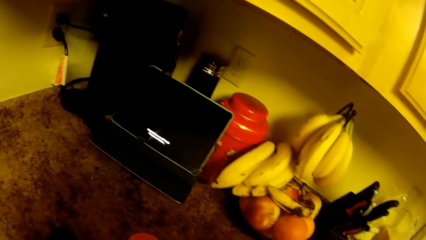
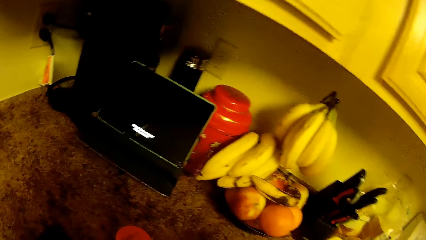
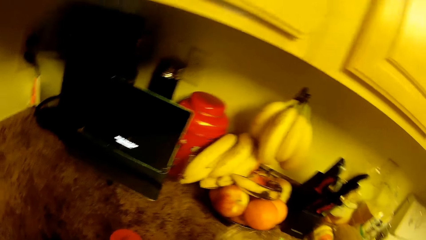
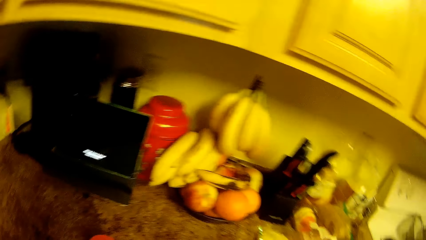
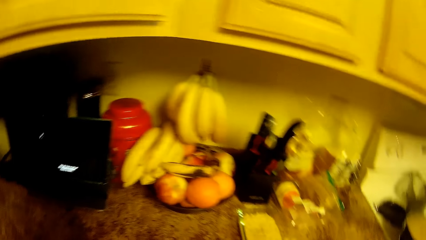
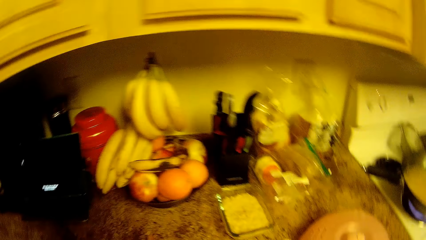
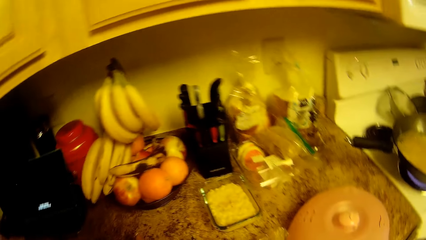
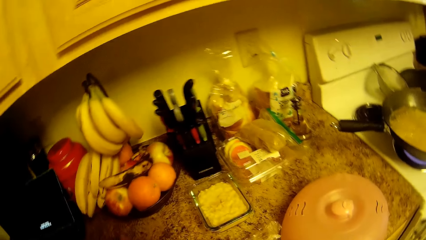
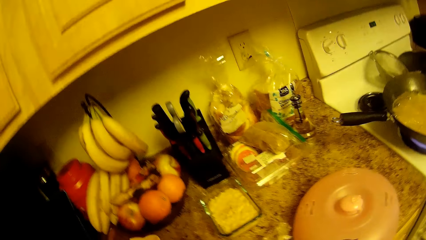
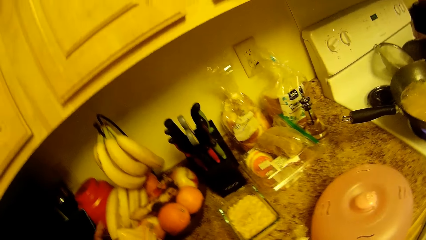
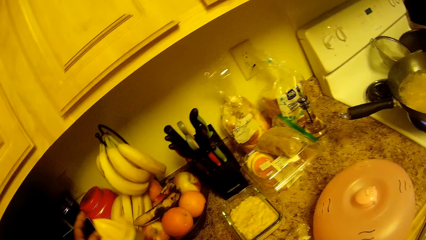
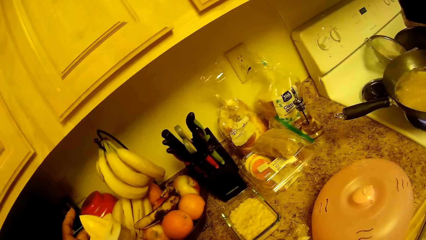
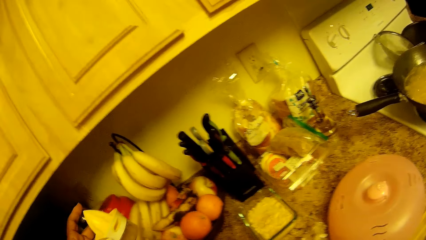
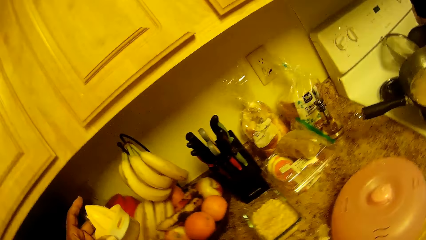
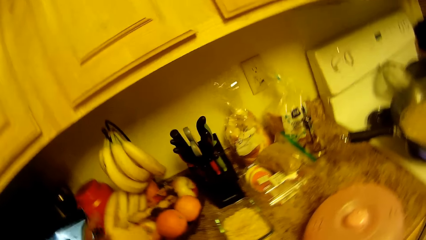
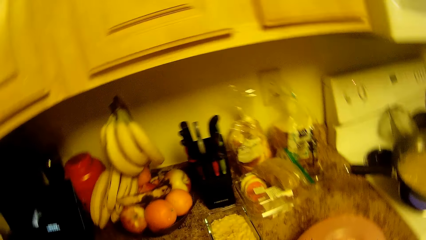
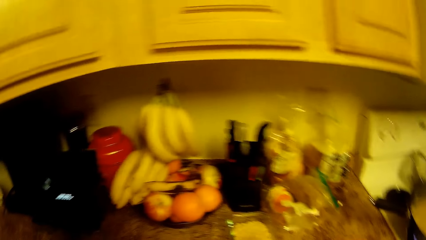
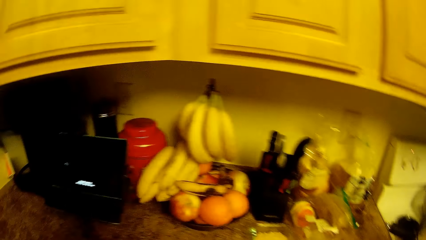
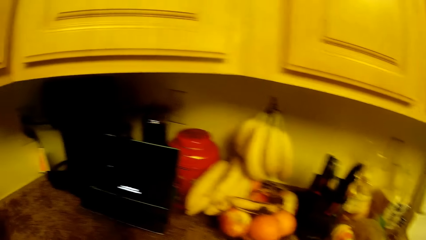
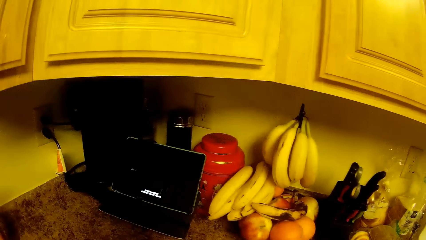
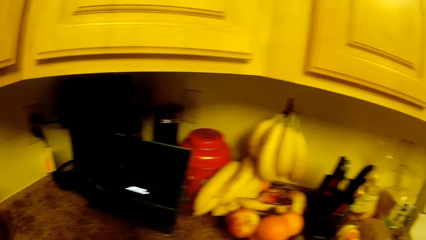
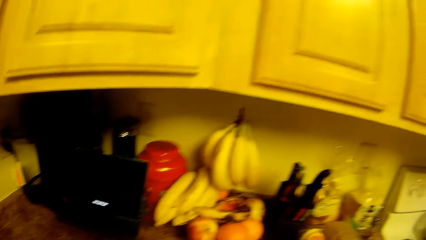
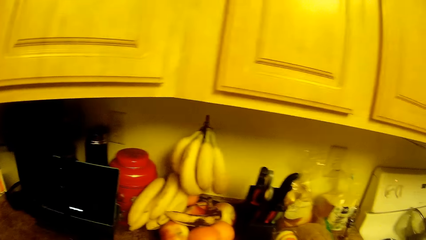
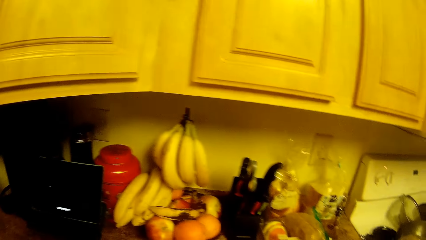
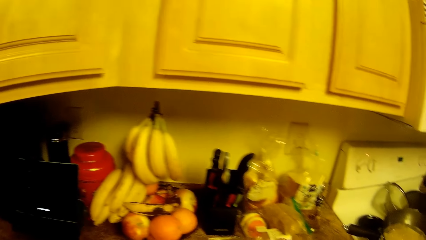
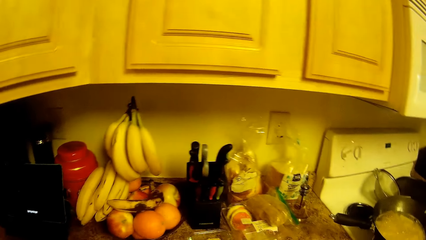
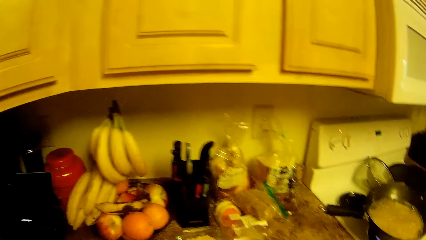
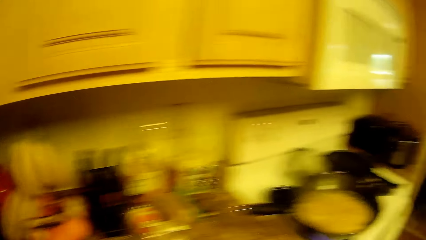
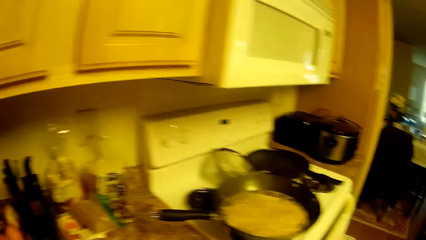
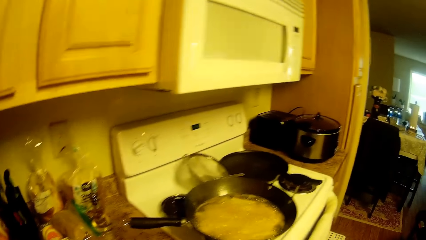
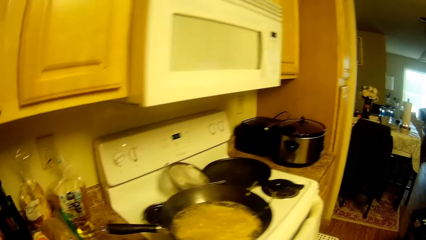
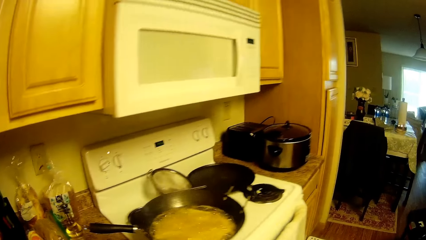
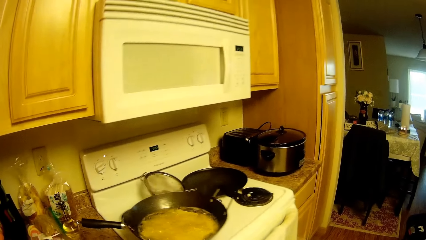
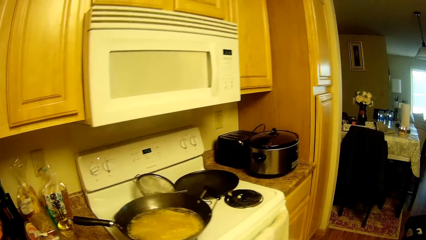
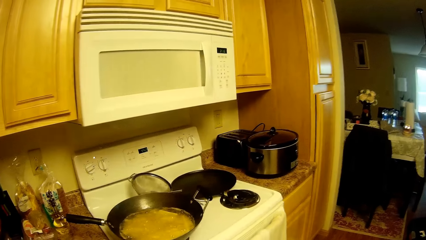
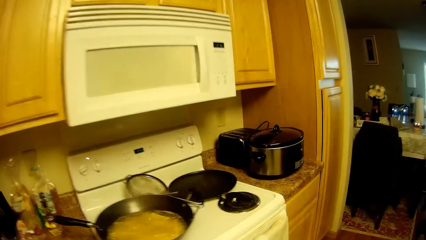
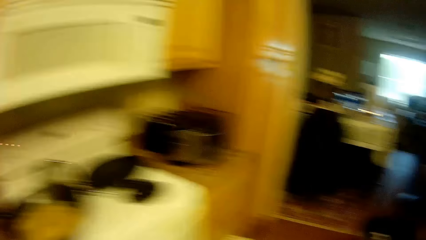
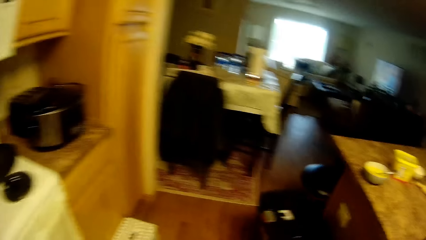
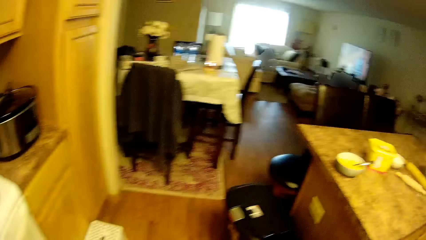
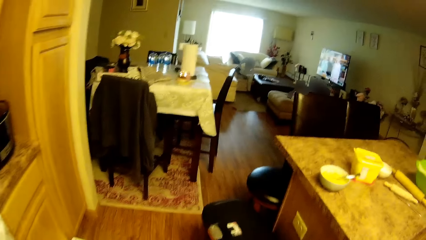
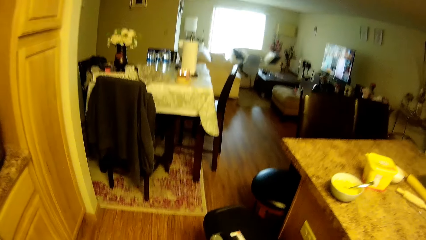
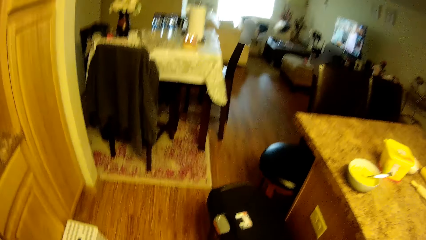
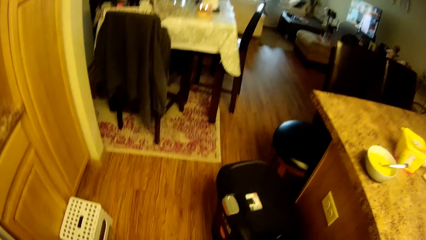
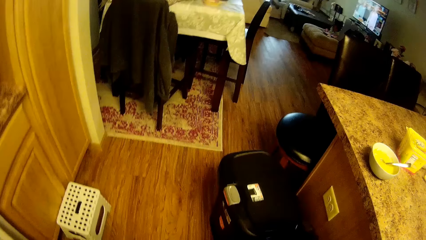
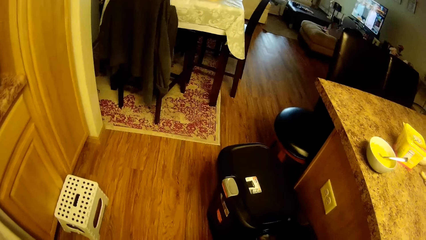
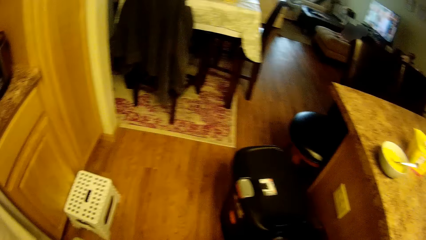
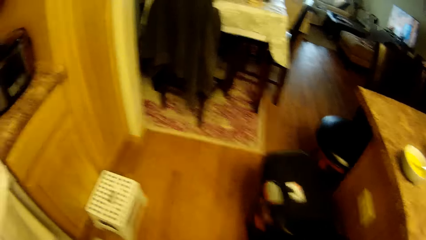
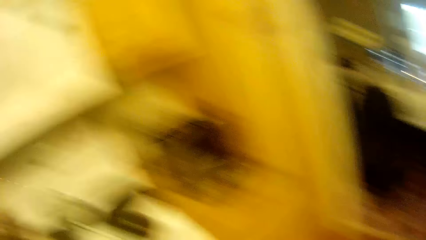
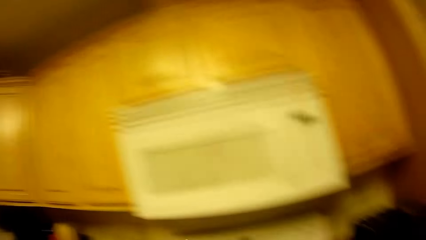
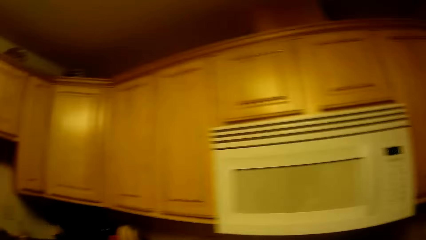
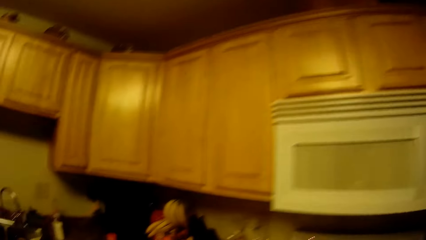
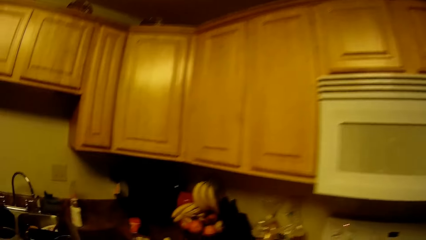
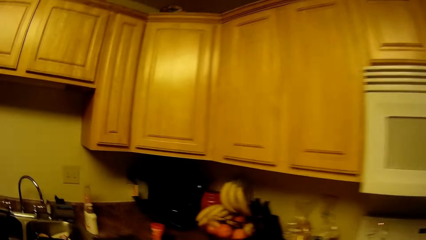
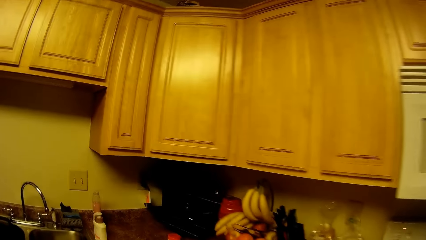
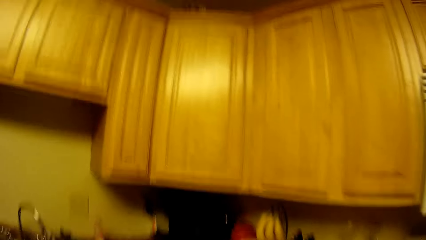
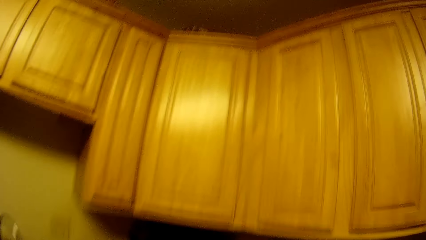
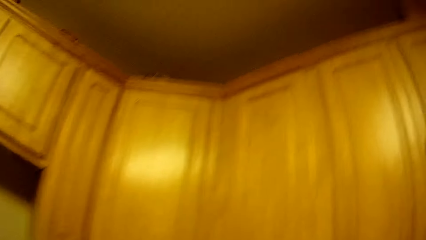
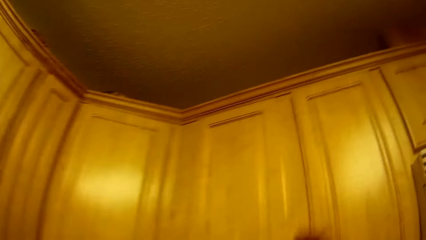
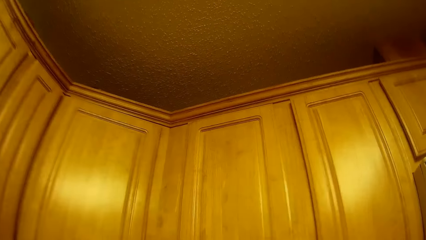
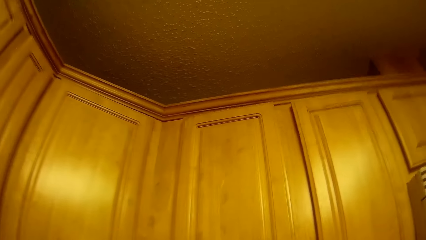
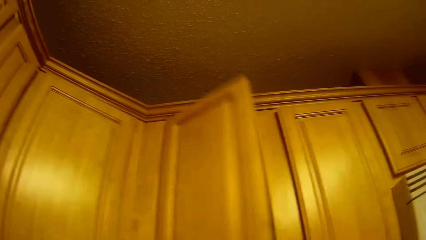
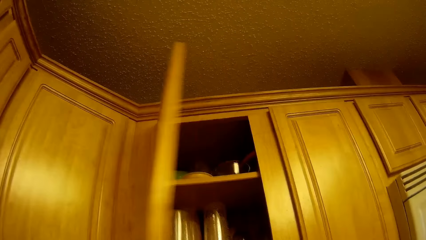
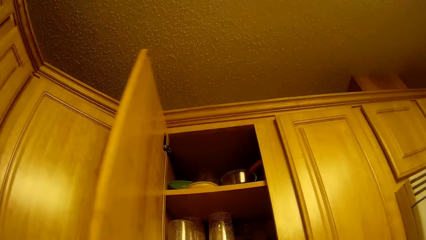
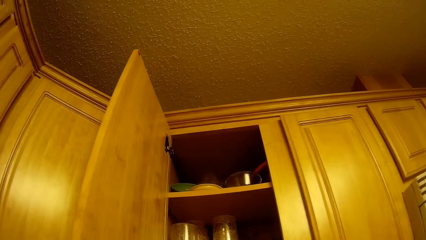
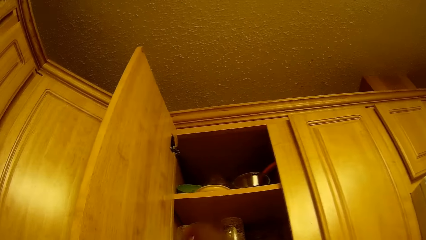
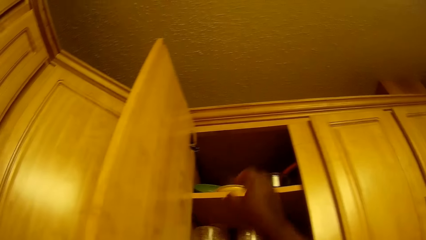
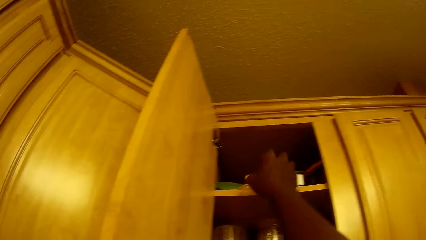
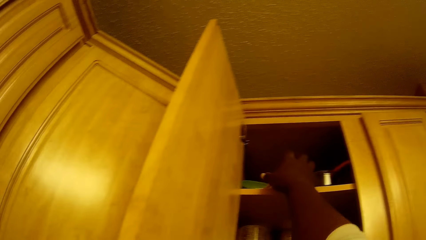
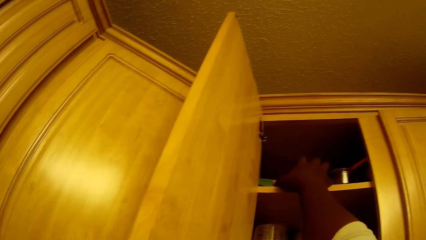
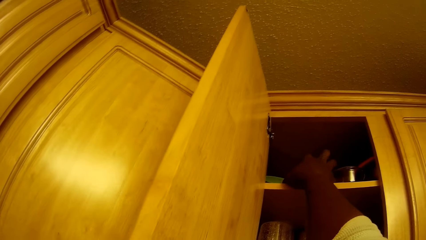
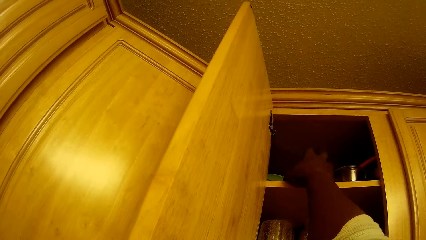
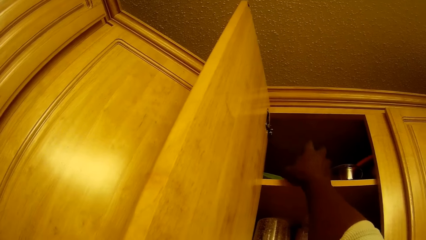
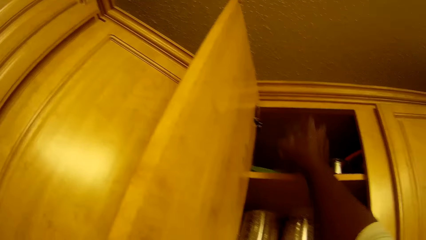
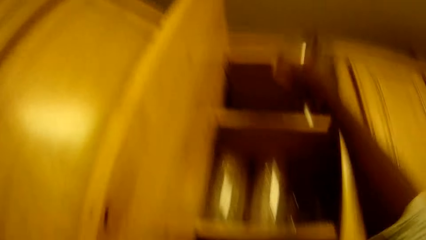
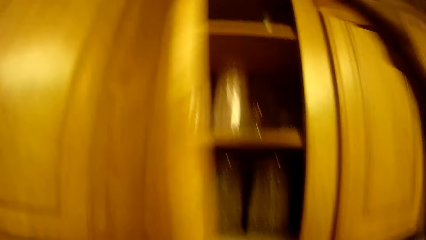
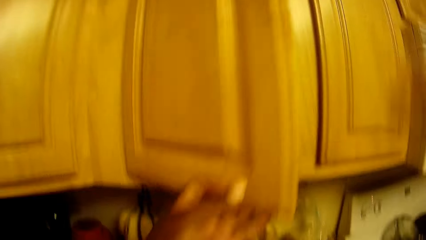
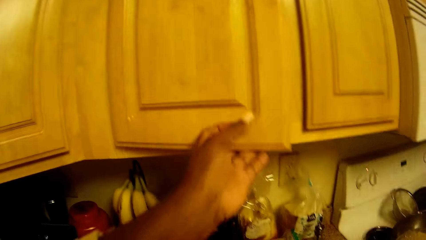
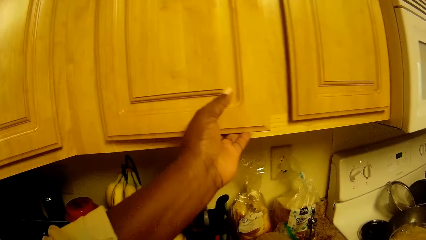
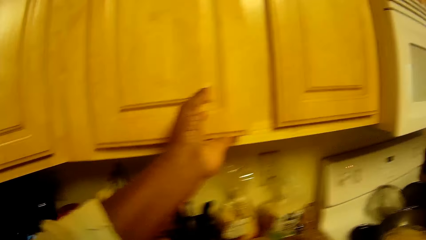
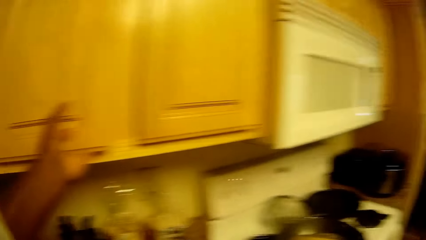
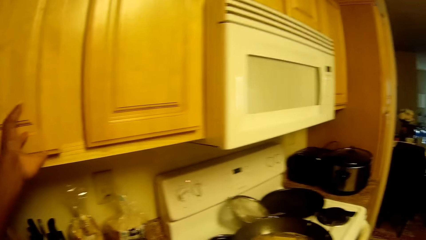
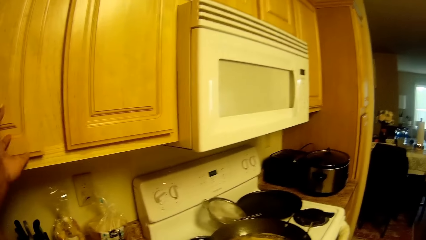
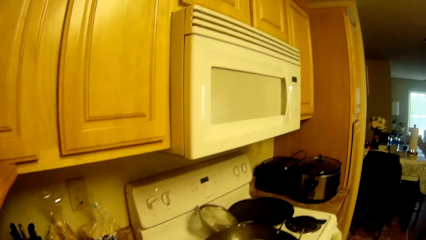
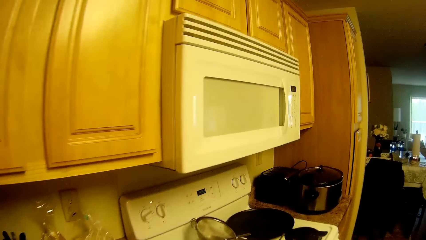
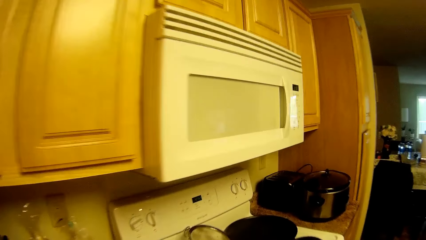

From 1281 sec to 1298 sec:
The camera wearer looks around. She holds the juicer with her left hand. She lifts something and lowers something. She looks around, moves around and looks around. A child plays on the other side. The camera wearer touches the trash bin. She moves around and lowers a hand. She opens a cupboard with her right hand. She picks a container from the cupboard with her right hand. She closes the cupboard with her left hand.
